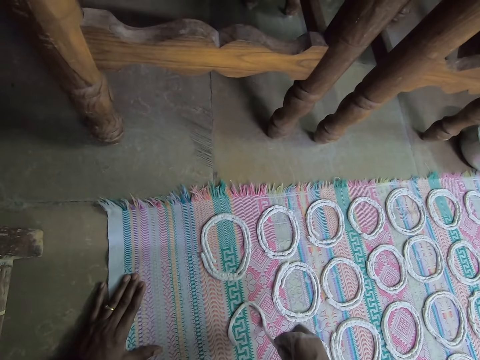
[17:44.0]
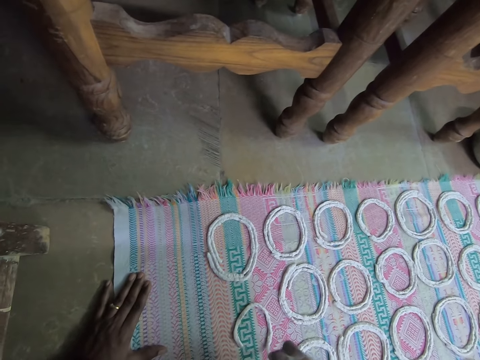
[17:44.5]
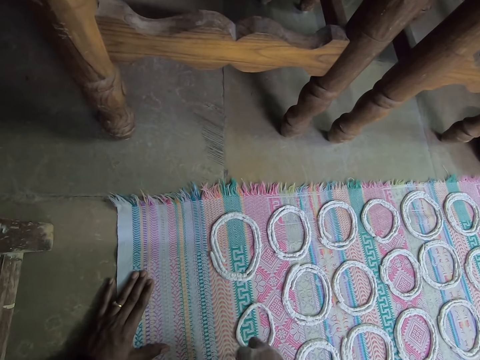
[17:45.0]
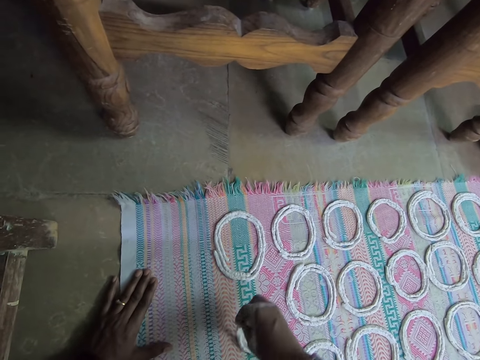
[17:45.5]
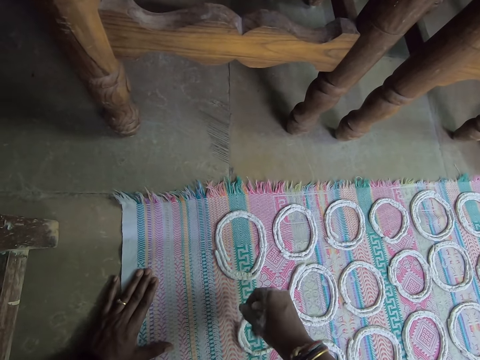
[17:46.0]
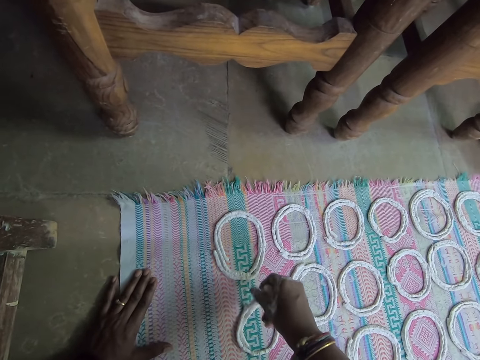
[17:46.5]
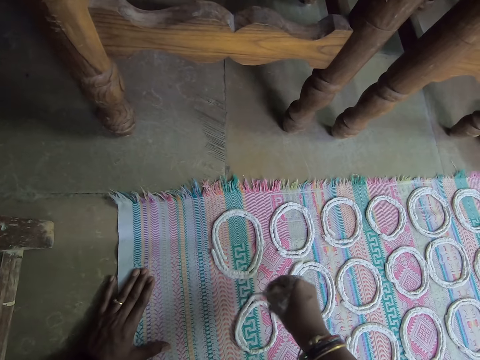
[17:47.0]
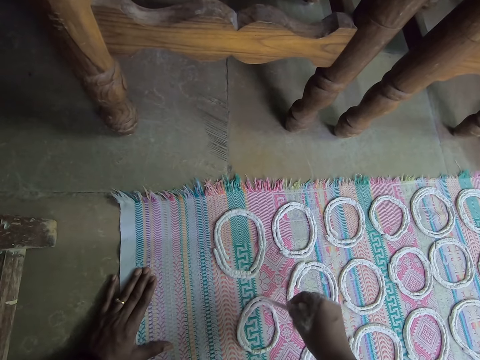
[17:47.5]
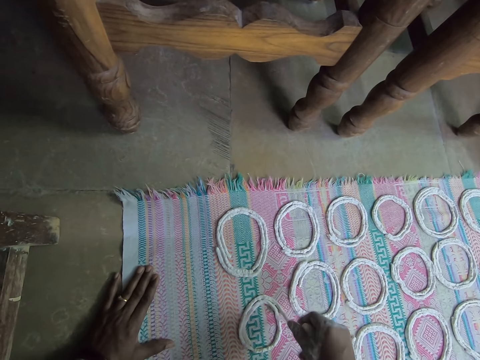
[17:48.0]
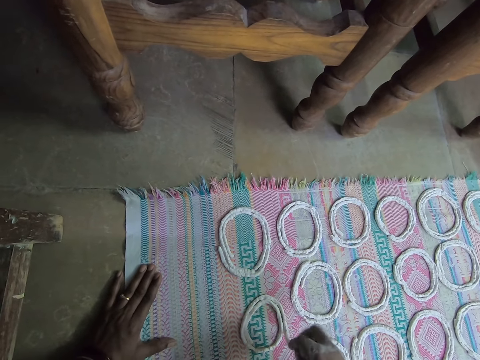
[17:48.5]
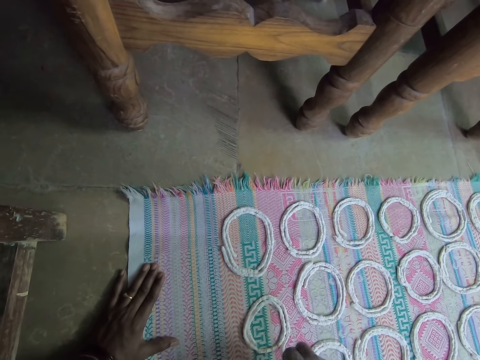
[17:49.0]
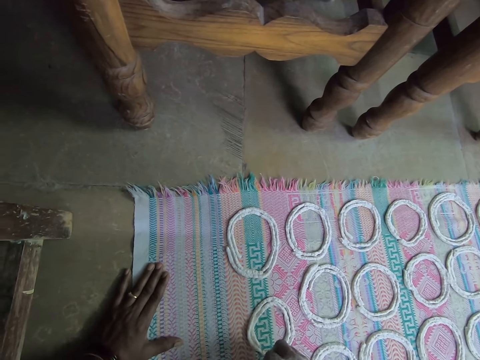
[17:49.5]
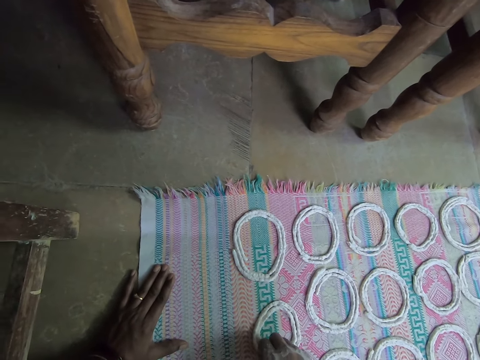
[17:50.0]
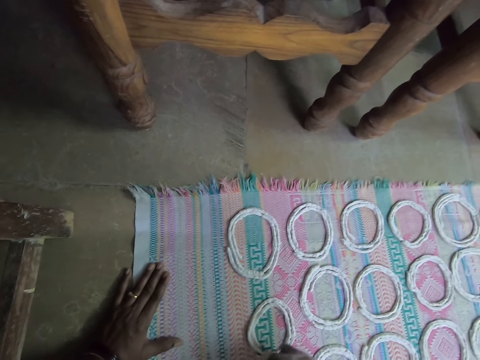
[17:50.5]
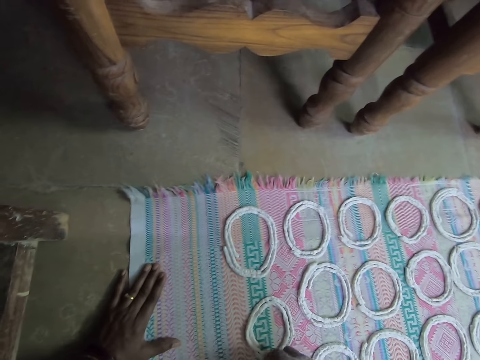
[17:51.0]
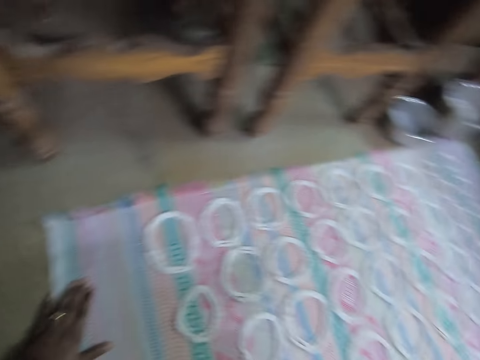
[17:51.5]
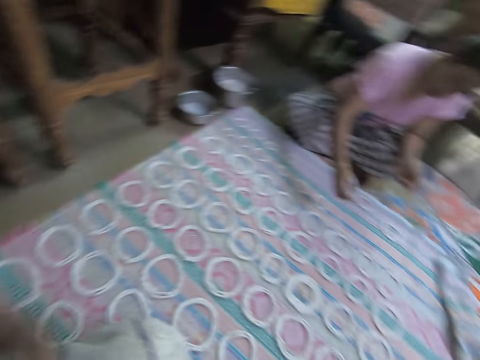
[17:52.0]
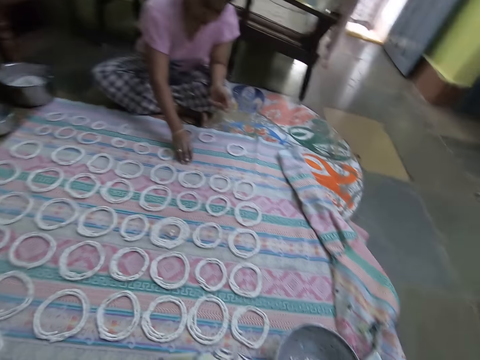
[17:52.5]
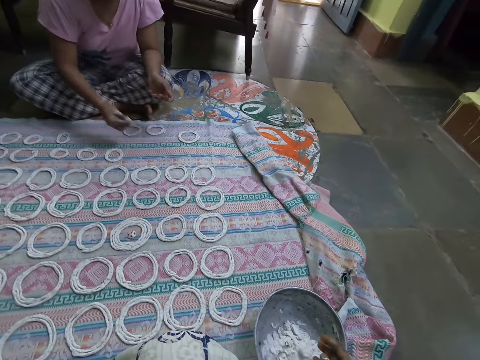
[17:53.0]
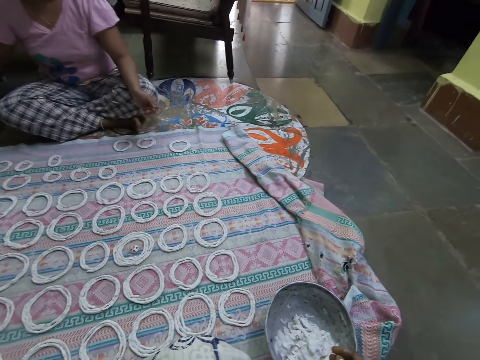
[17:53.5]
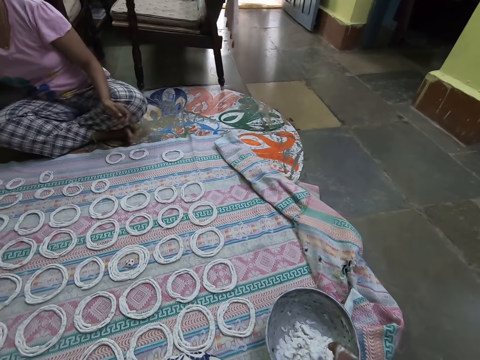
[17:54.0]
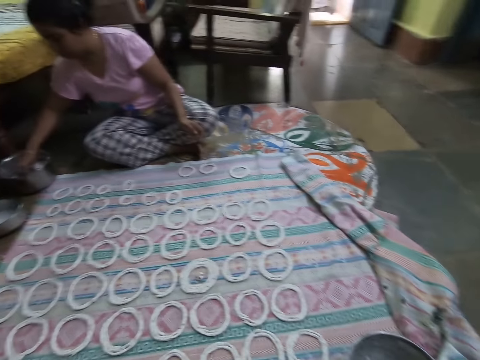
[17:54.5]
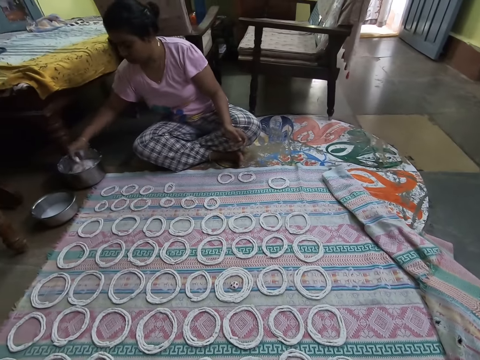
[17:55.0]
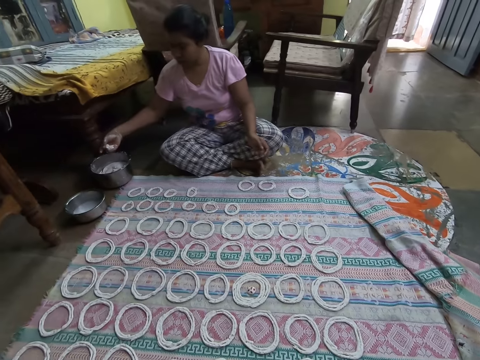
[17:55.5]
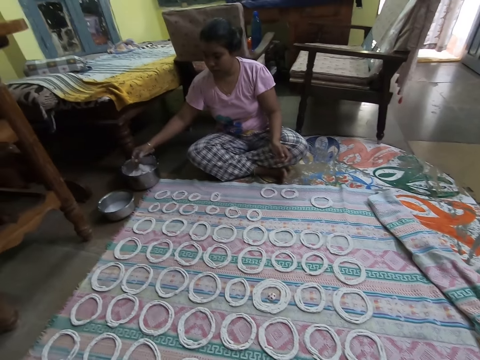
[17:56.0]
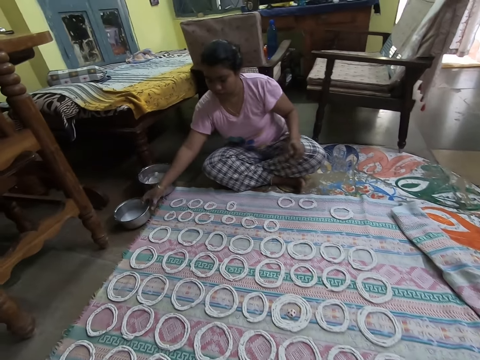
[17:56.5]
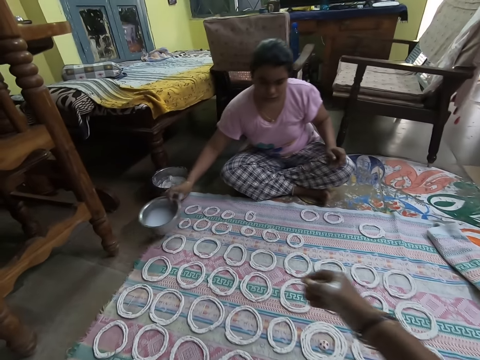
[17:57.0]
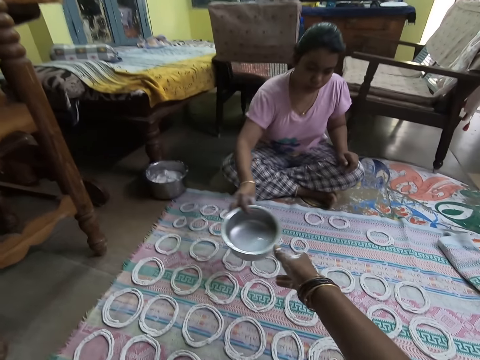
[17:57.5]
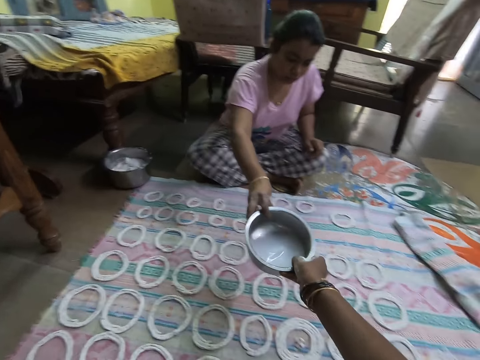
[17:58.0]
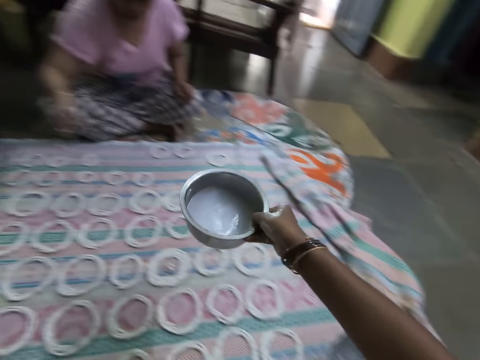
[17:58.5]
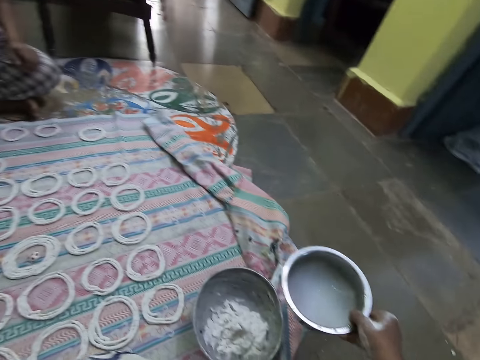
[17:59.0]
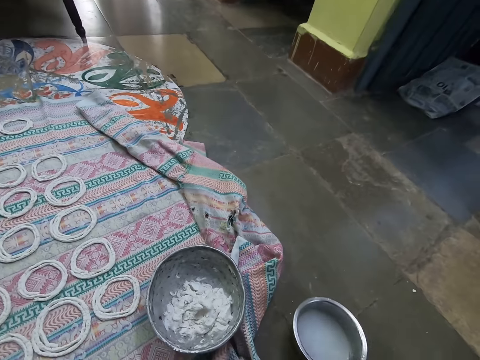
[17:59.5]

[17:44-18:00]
A woman packs the murukku from the cloth on the ground with her right hand. The camera wearer takes a small portion of the dough in the bowl. The woman cuts out a portion of murukku from the bowl on the ground with her right hand. The camera wearer converses with the woman. The woman squeezes the portion of murukku with her right hand, and drops the portion of murukku in her right hand in the bowl on the ground. The woman carries the bowl of water from the ground with her right hand. The camera wearer receives the bowl of water from the woman with her right hand.

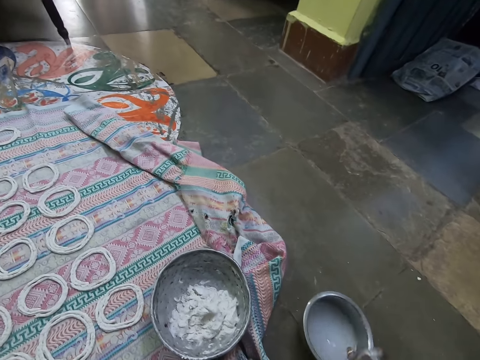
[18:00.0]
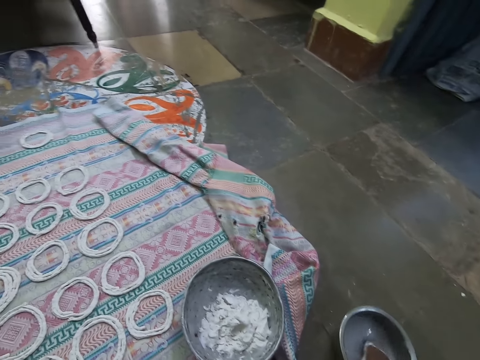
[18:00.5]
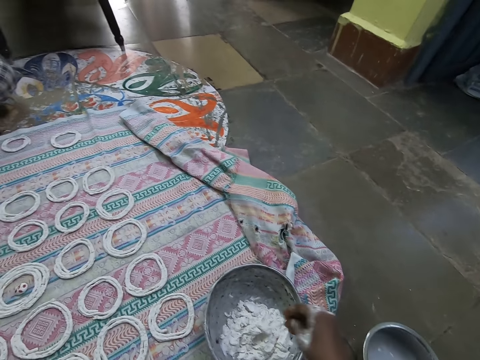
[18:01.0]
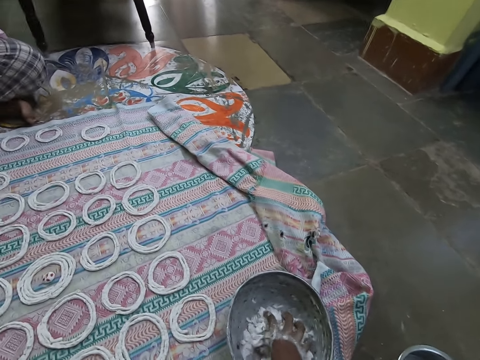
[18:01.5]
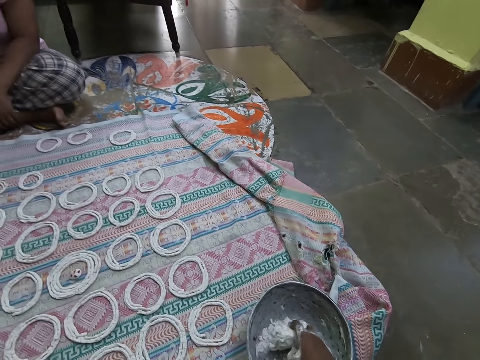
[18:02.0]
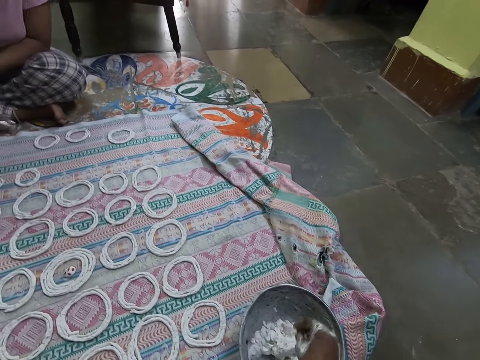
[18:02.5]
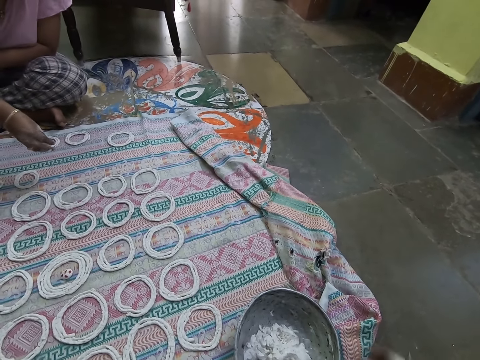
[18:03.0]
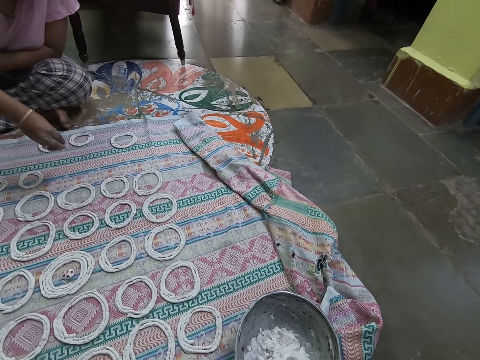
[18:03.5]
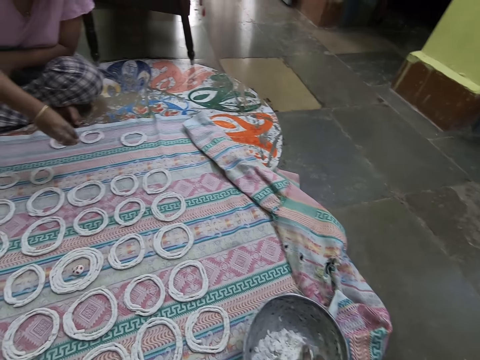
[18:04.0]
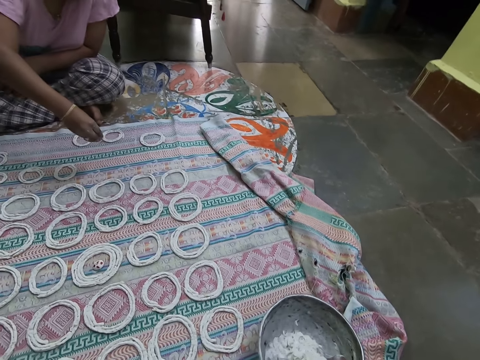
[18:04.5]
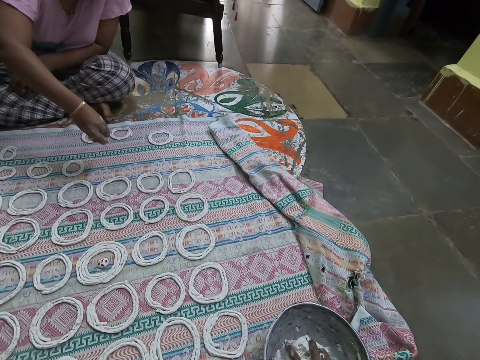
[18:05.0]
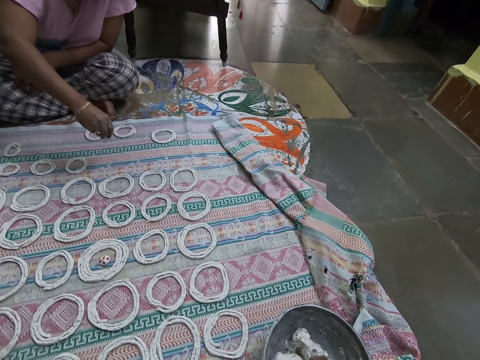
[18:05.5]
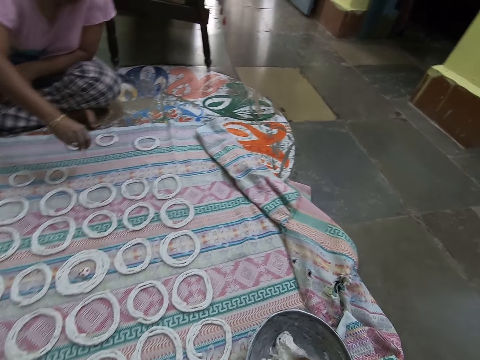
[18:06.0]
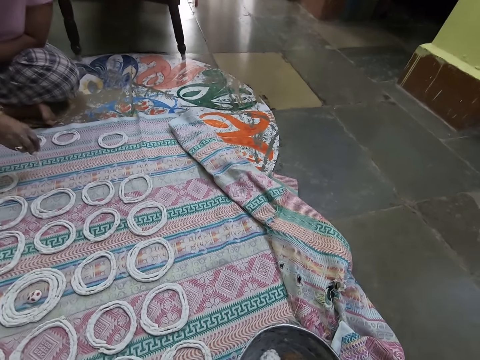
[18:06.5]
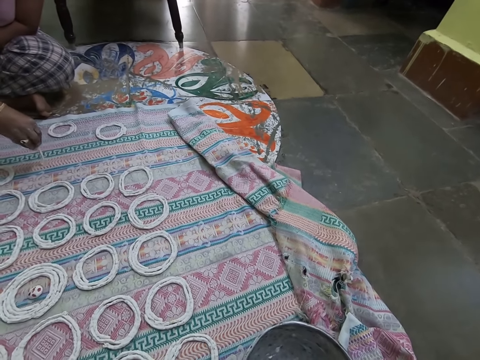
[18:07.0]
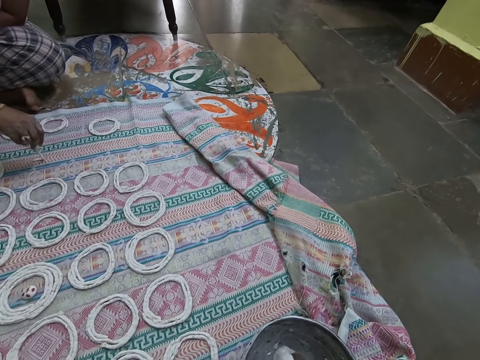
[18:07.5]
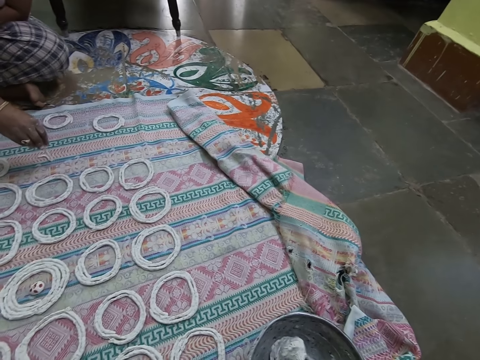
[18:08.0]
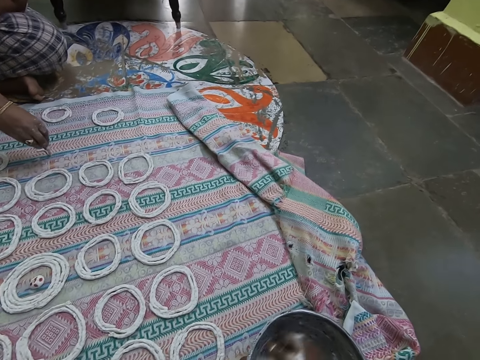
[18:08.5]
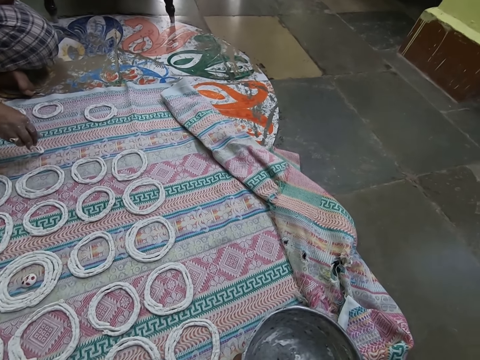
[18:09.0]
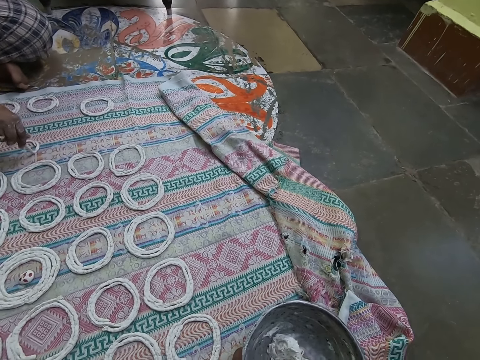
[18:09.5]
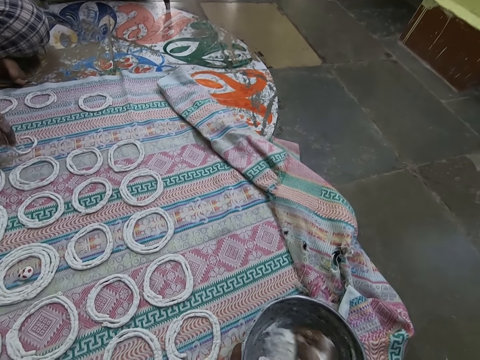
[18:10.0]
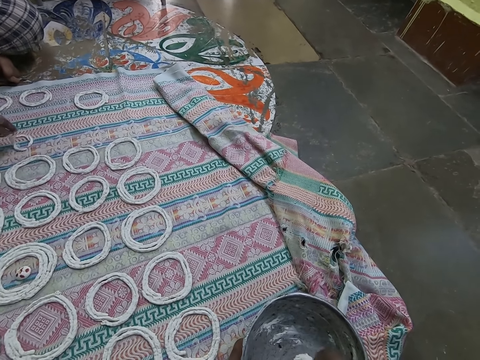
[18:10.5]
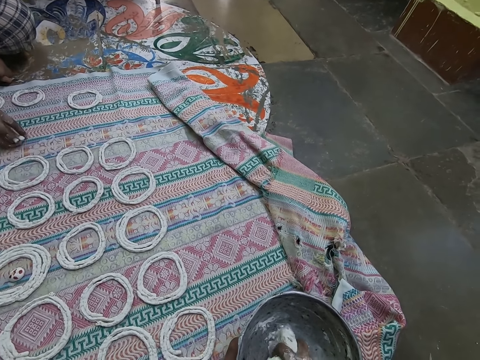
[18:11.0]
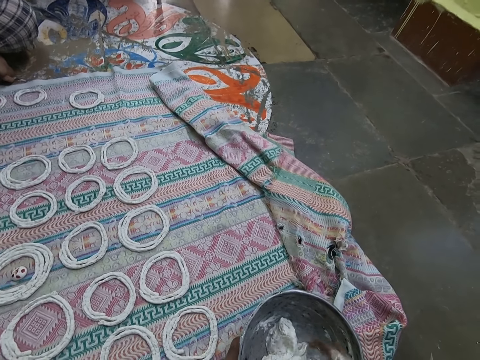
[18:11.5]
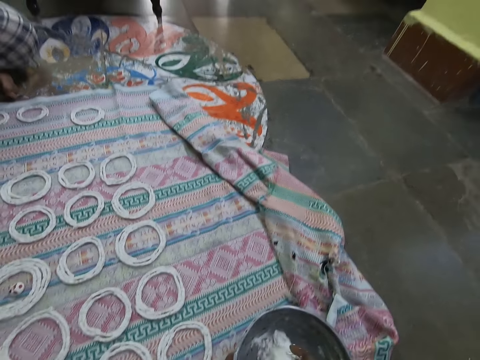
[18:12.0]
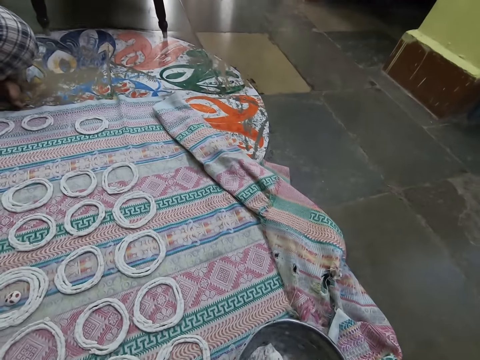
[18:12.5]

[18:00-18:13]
The camera wearer drops the bowl of water in her right hand on the ground. She dips her right hand into the bowl on the ground. She sprinkles water on the dough. She squeezes the murukku in the bowl on the ground with her right hand. She mixes the dough with water in the bowl. She removes her hand from the dough. She mixes the dough with water in the bowl. A woman shapes a portion of murukku on the cloth on the ground with her right hand.
